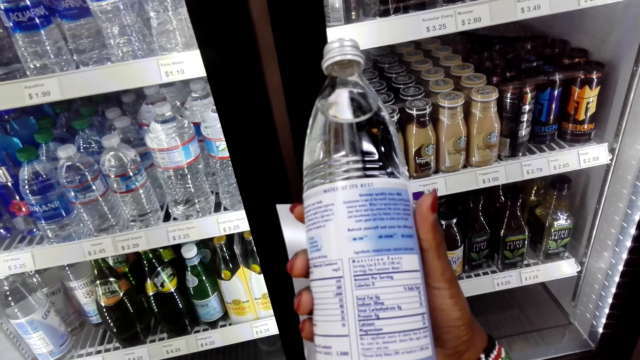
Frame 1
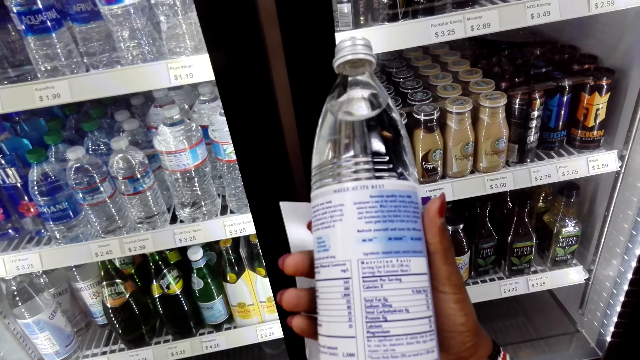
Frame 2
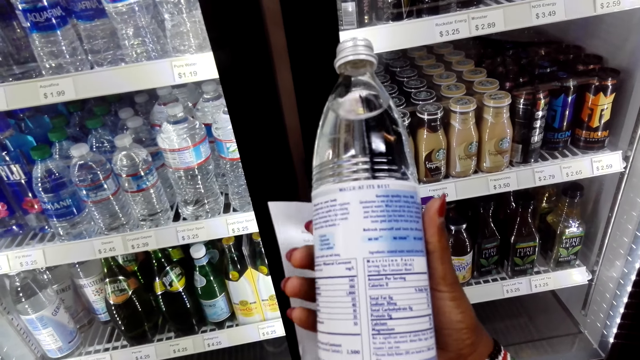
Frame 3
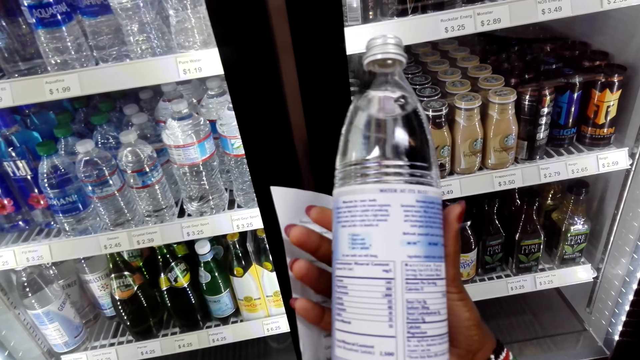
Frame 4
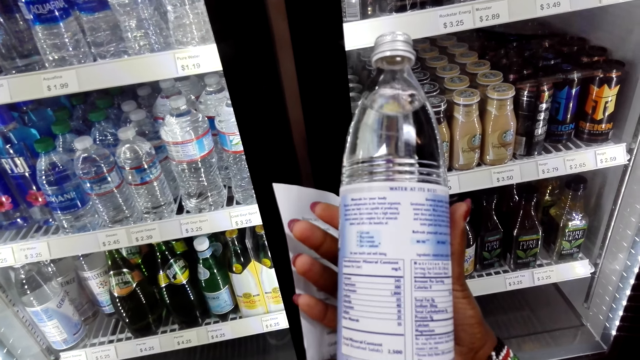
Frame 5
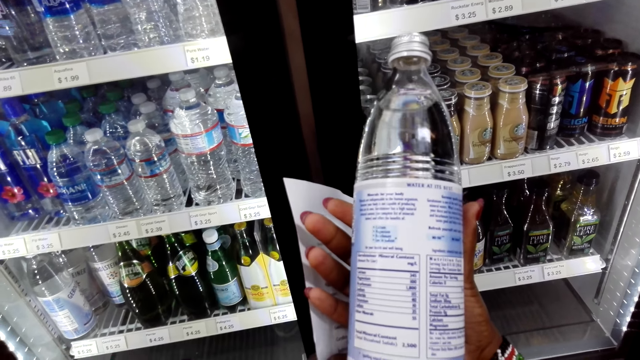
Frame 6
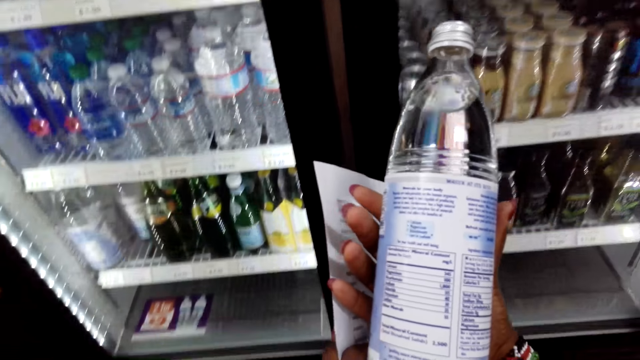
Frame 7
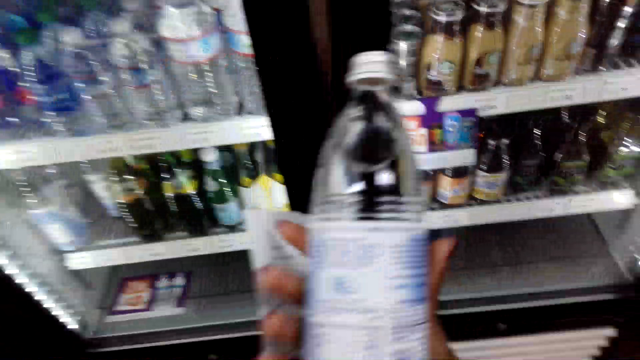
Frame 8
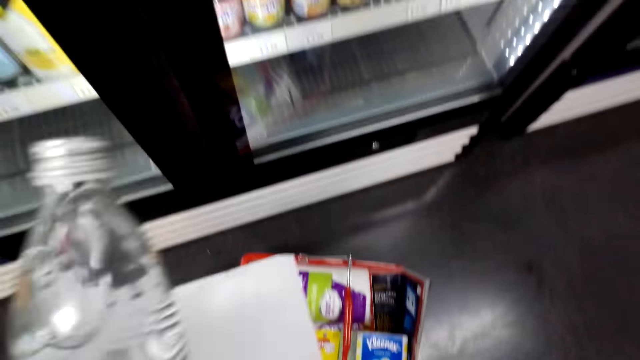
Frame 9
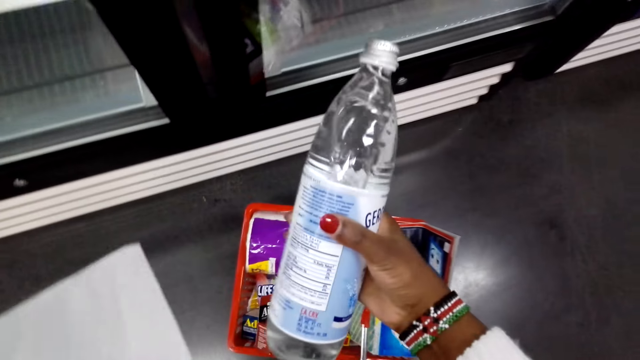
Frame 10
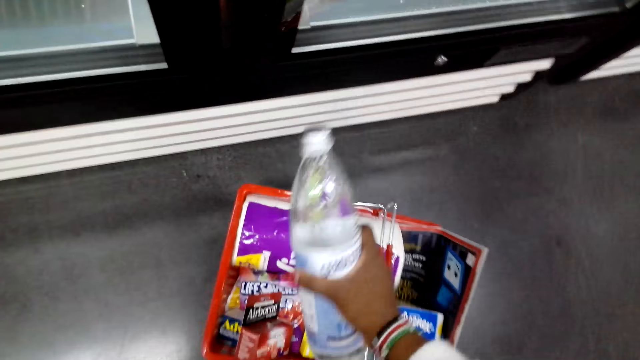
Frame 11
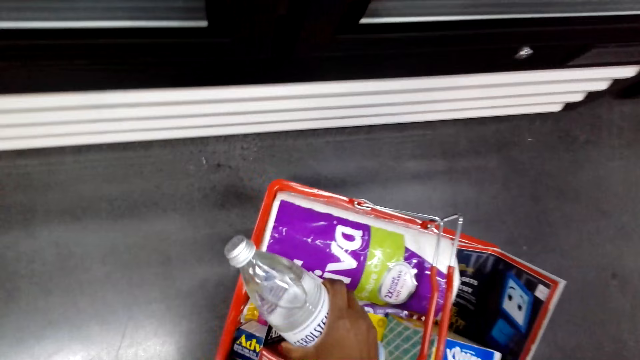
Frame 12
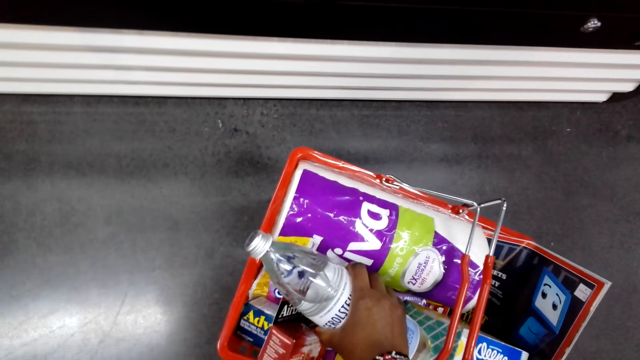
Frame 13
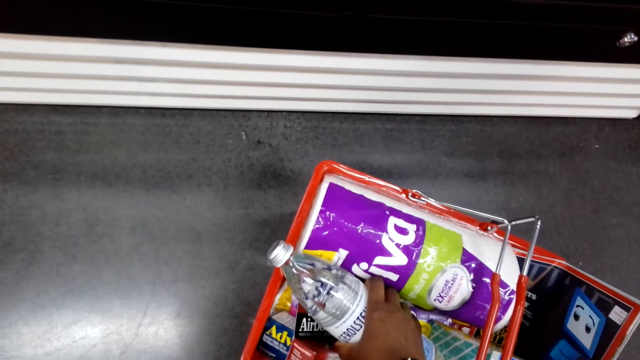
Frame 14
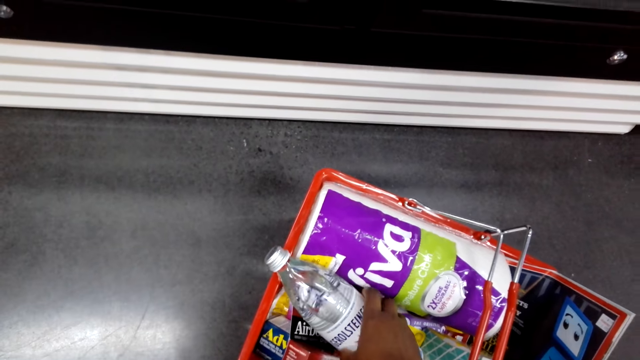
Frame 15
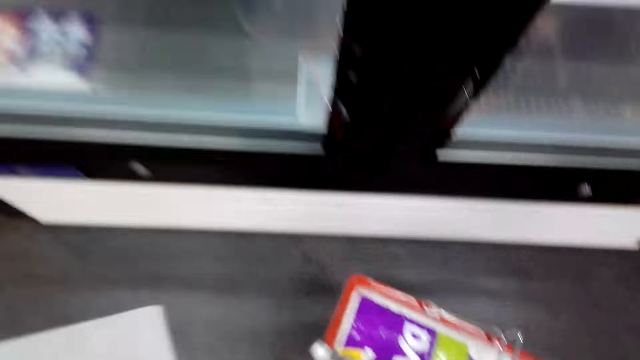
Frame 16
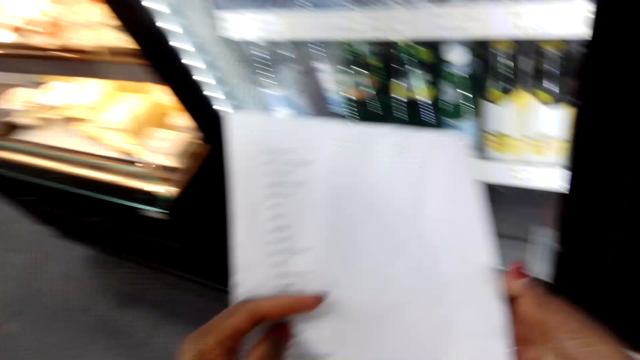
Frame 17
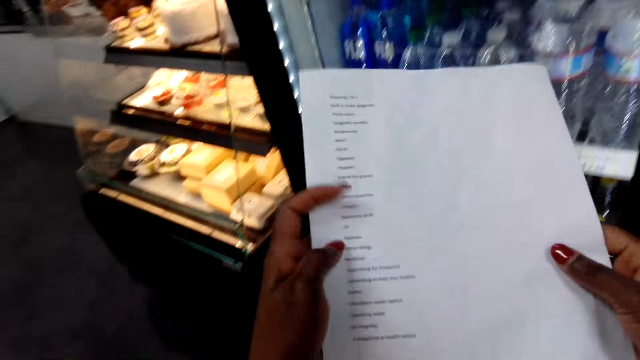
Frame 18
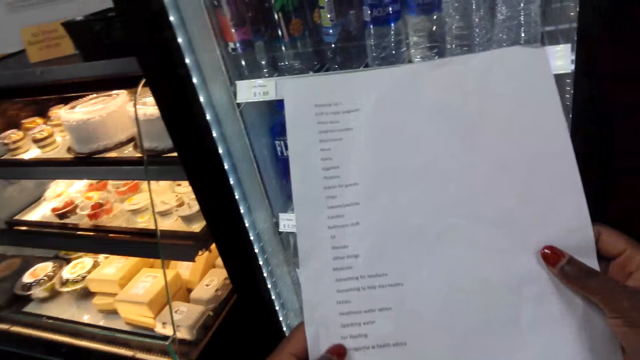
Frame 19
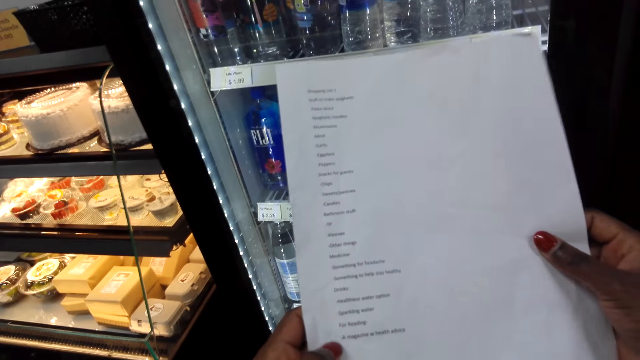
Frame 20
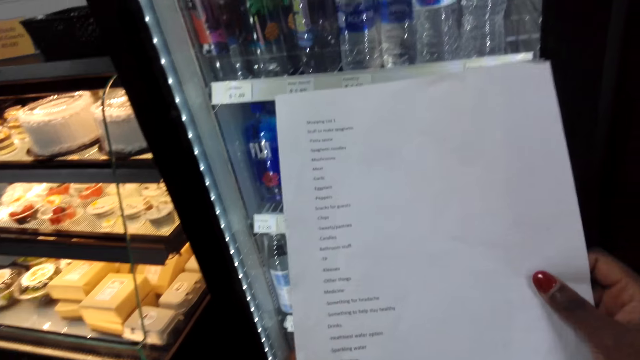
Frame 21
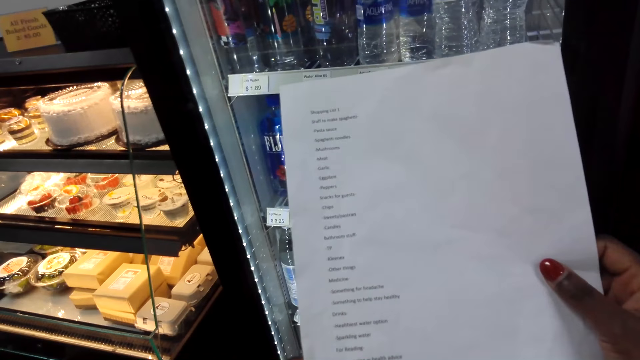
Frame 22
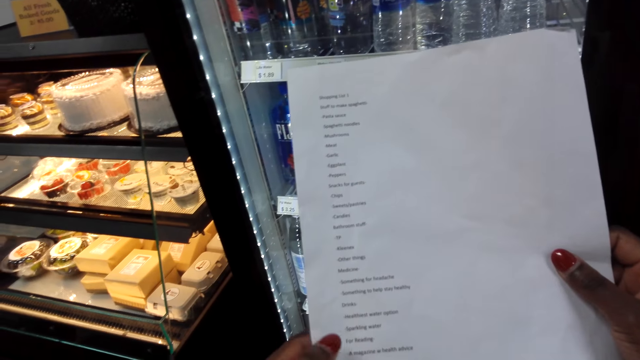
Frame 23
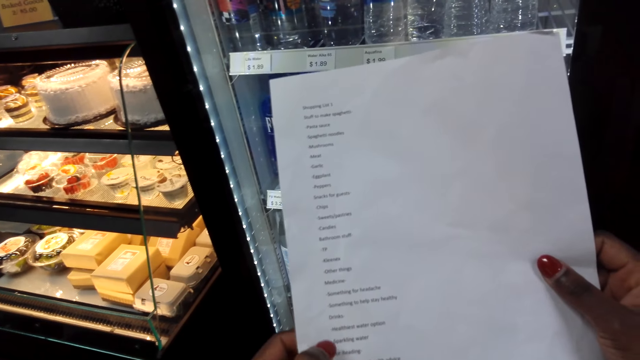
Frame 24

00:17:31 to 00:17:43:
The camera wearer puts the bottle of something in the shopping basket. They look at the shopping list. They move a hand.

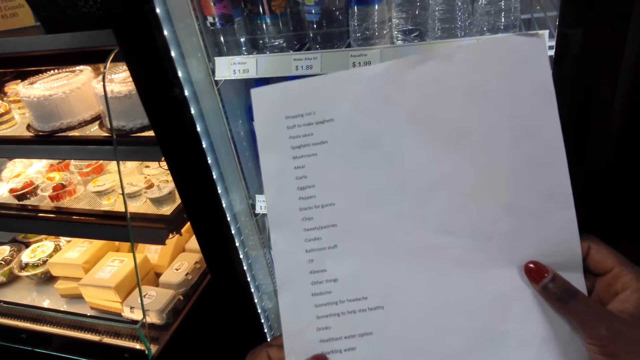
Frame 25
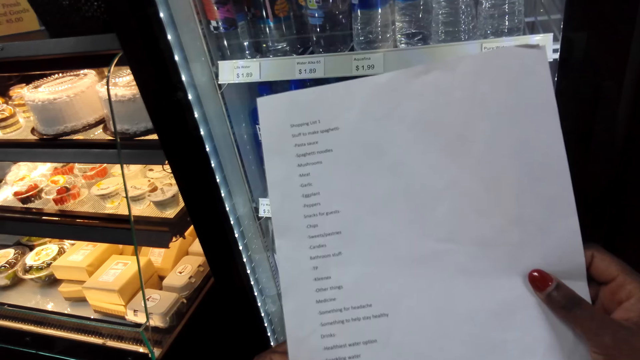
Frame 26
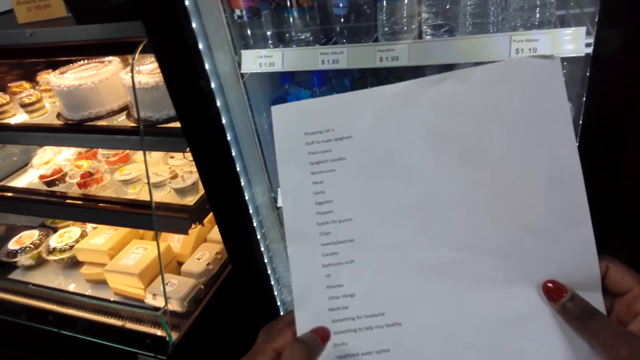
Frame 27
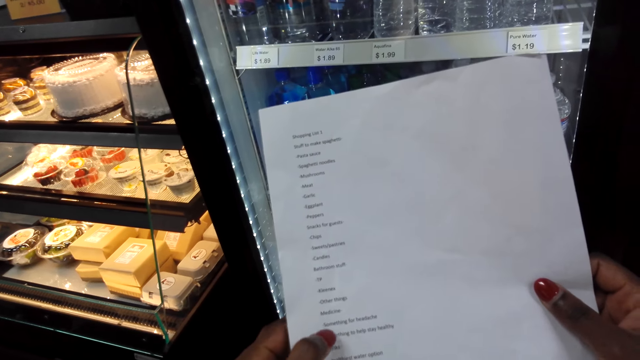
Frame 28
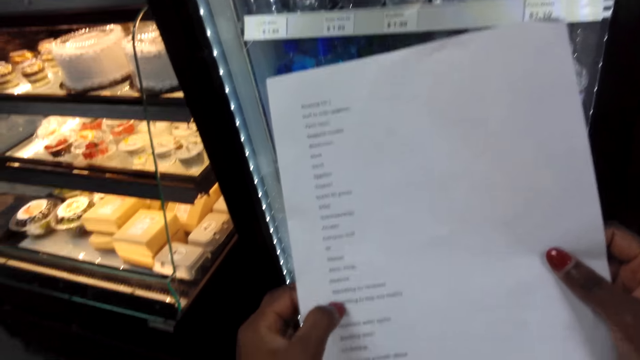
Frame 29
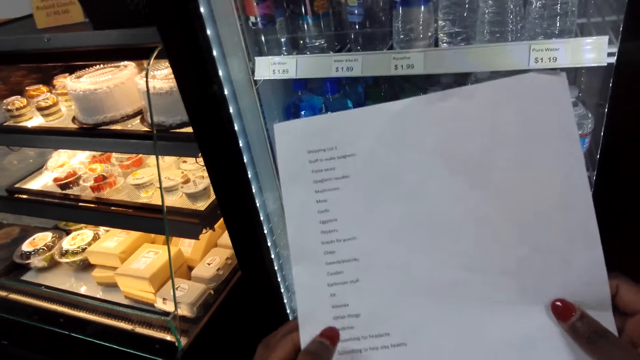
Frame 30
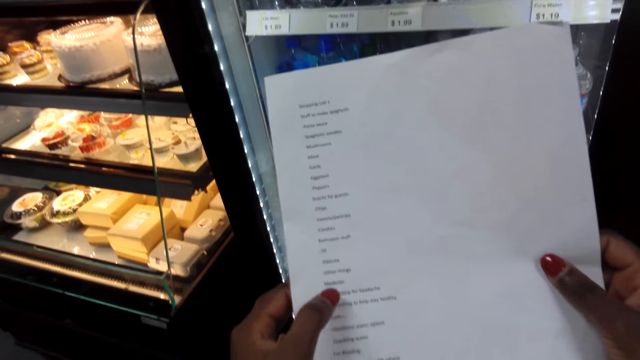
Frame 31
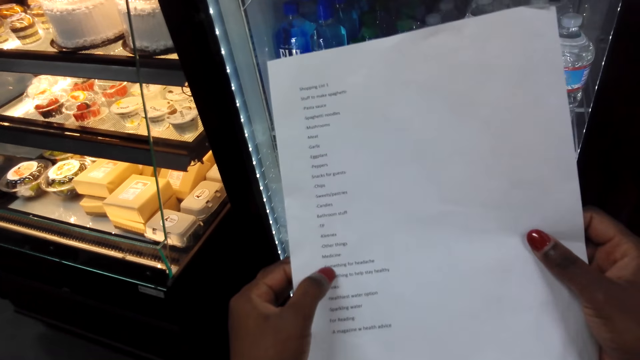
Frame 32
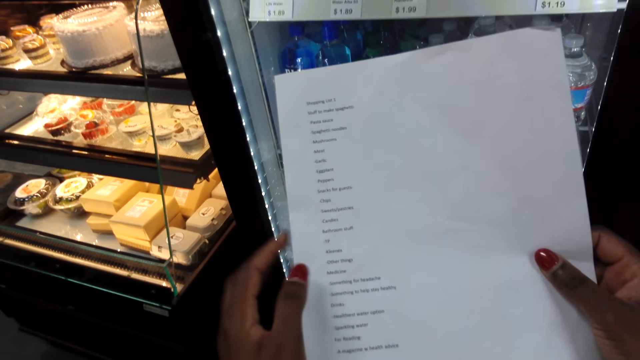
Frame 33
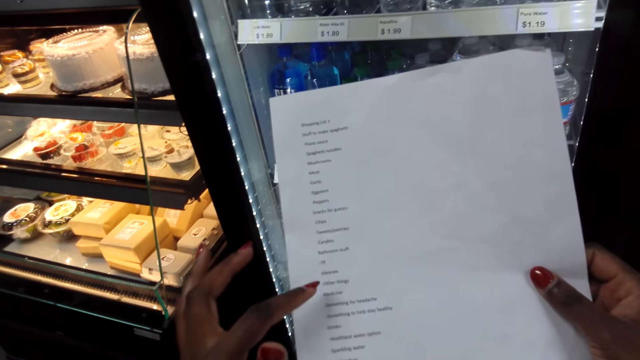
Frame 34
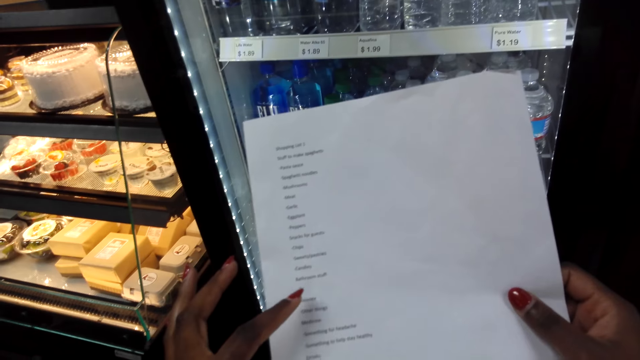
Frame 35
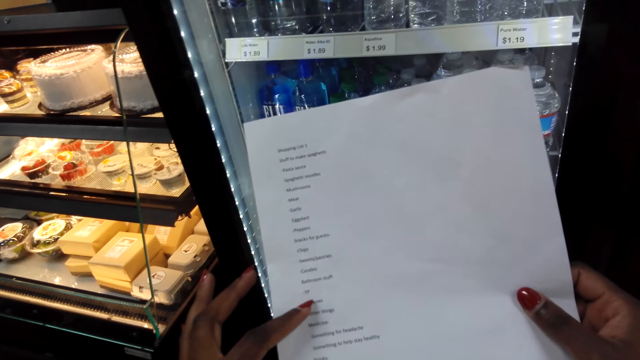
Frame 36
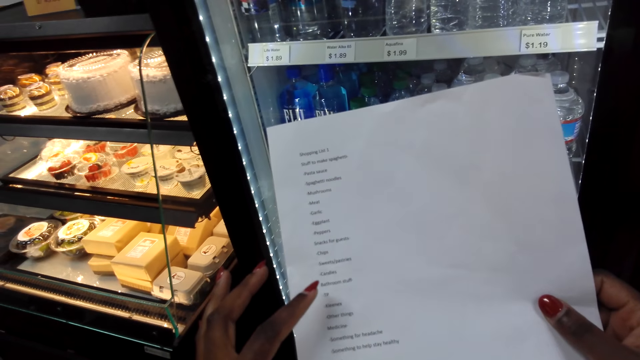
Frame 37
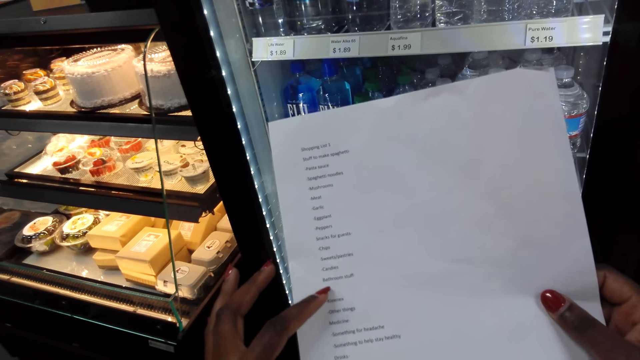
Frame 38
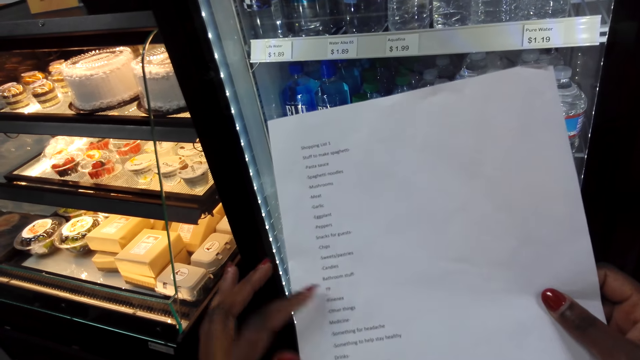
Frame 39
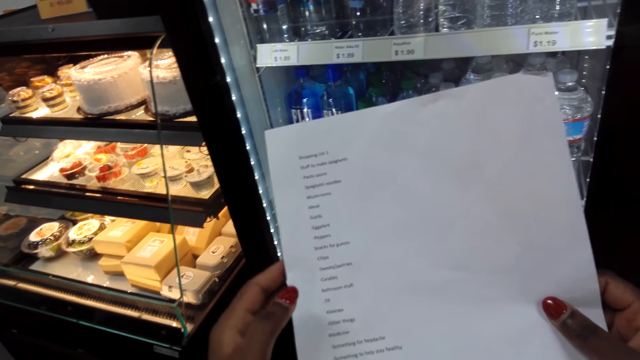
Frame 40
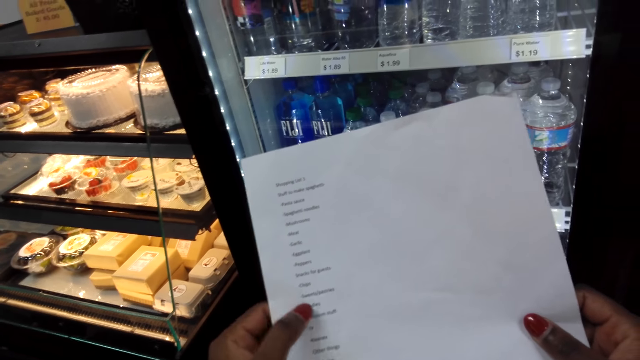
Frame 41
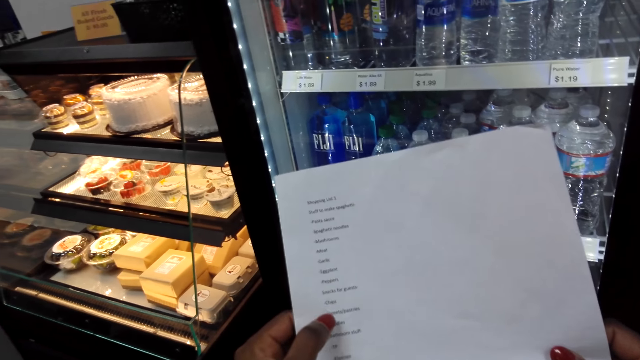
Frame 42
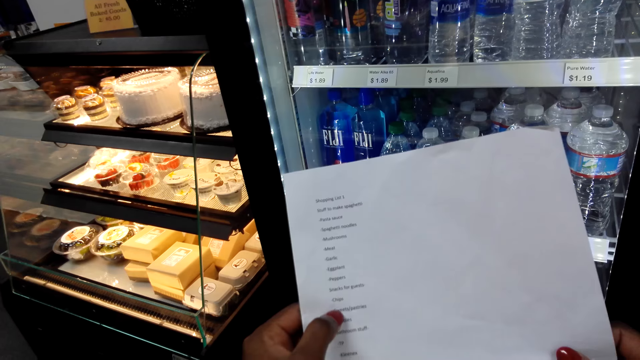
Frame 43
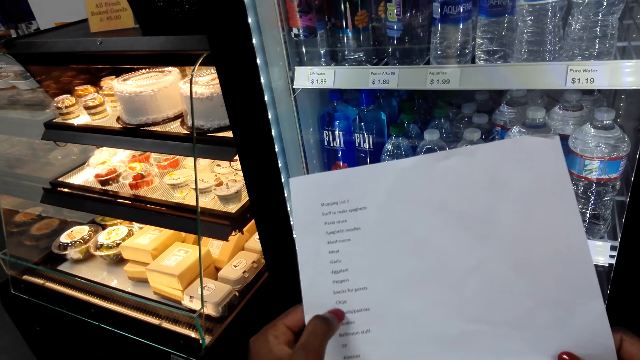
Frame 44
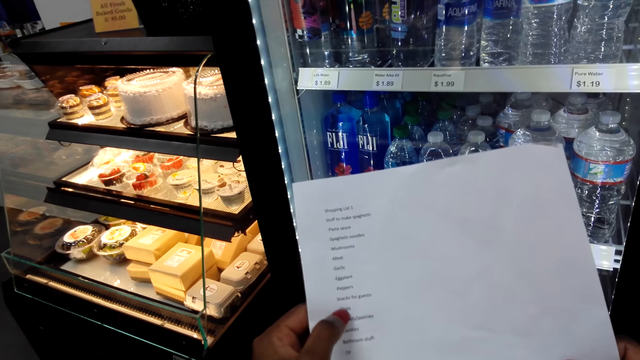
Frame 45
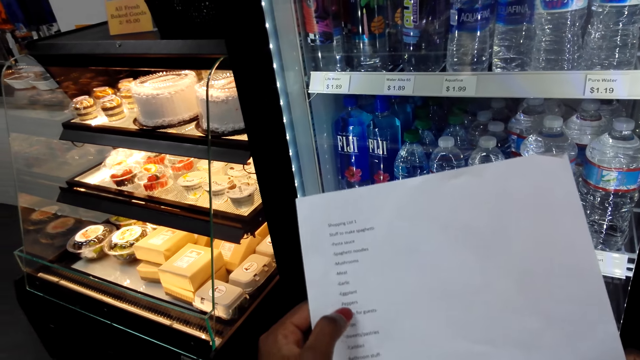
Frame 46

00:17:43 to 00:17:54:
The camera wearer moves a hand on the paper. He points at the paper. He moves his finger on the shopping list.
